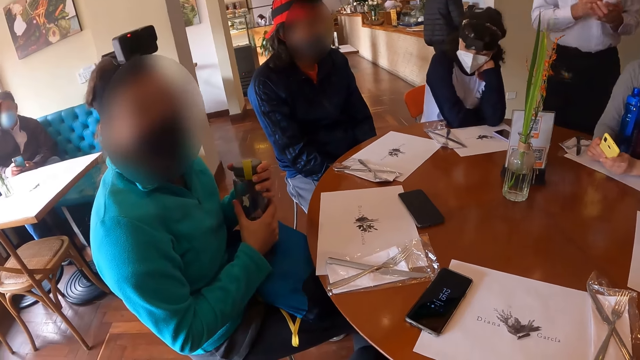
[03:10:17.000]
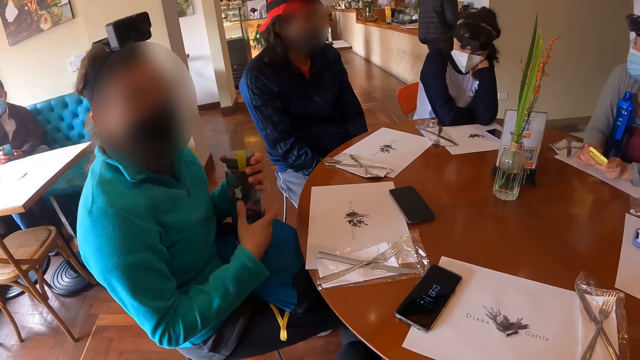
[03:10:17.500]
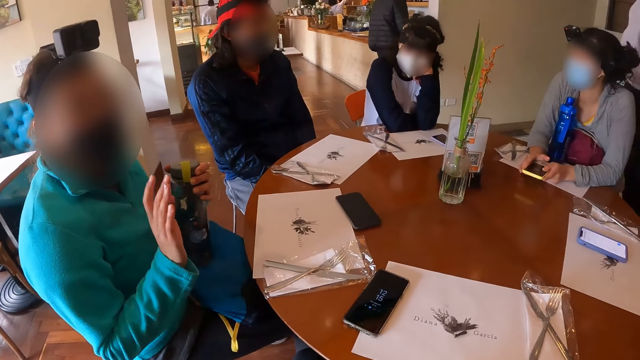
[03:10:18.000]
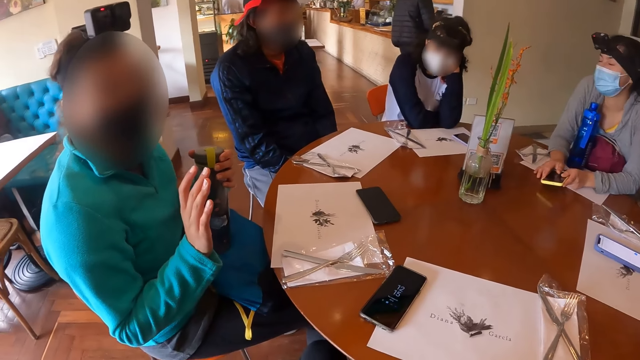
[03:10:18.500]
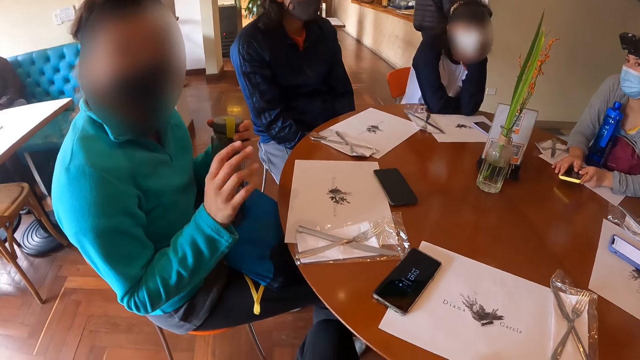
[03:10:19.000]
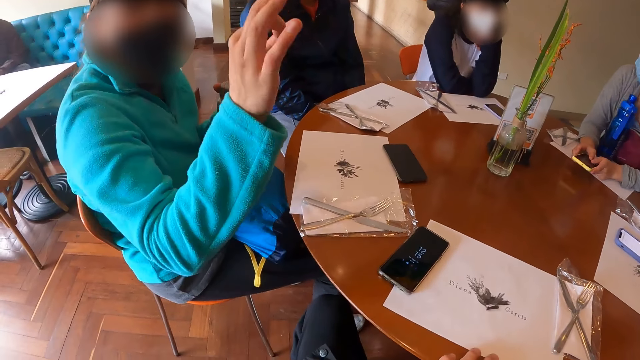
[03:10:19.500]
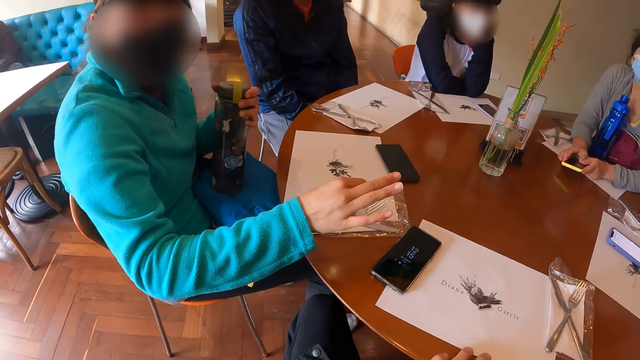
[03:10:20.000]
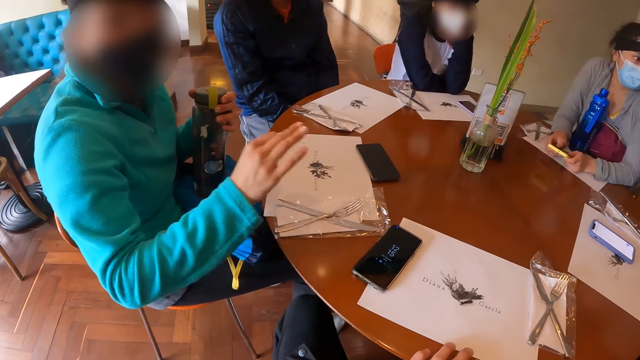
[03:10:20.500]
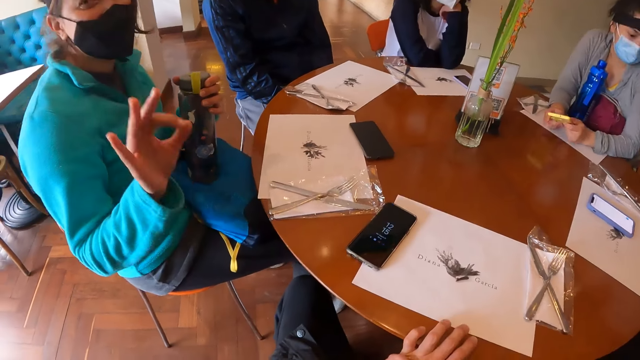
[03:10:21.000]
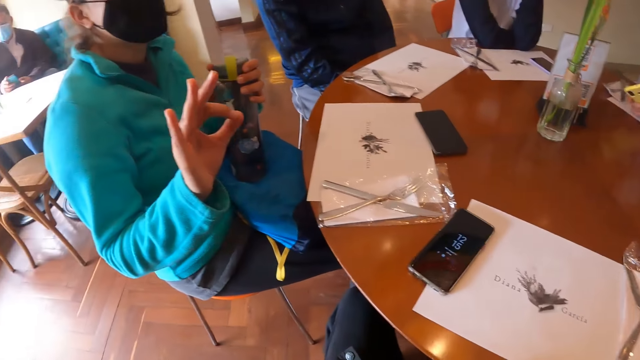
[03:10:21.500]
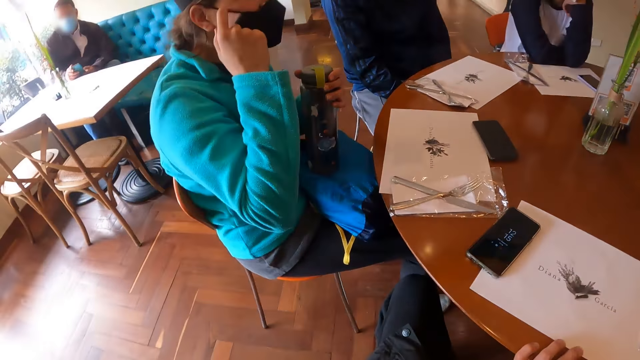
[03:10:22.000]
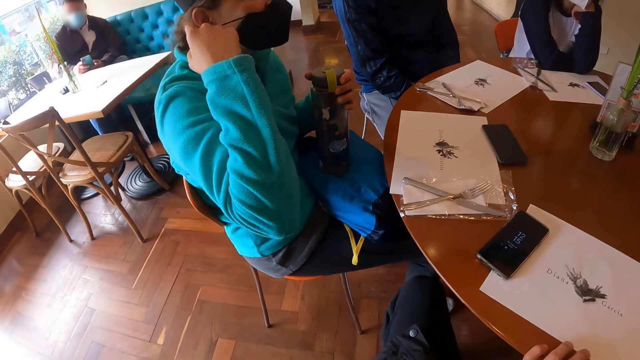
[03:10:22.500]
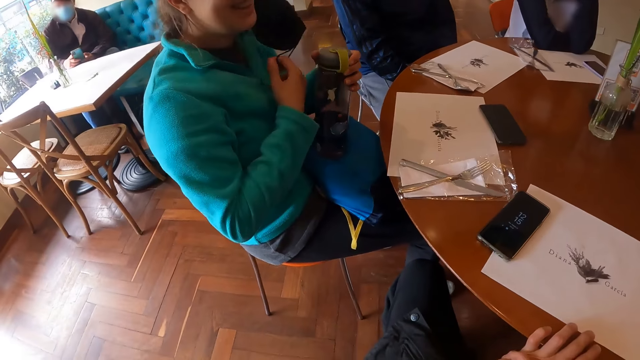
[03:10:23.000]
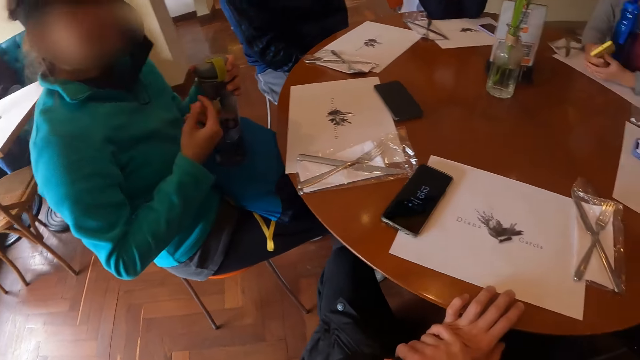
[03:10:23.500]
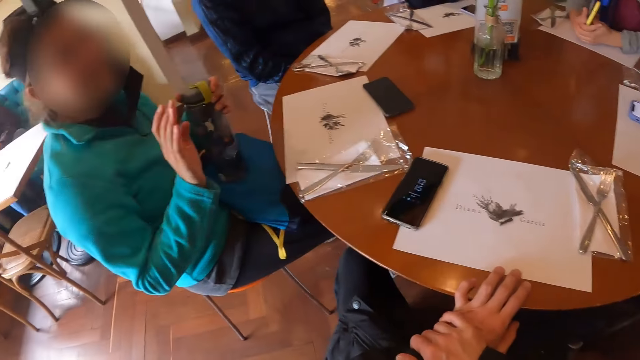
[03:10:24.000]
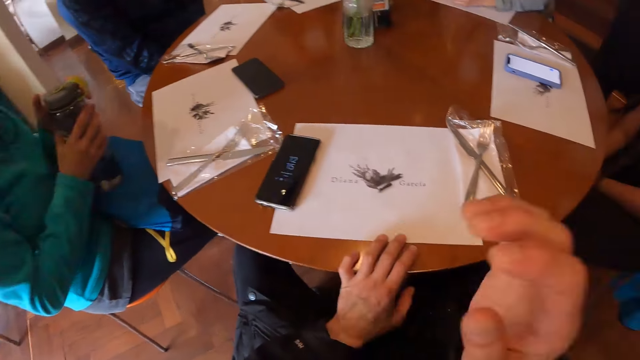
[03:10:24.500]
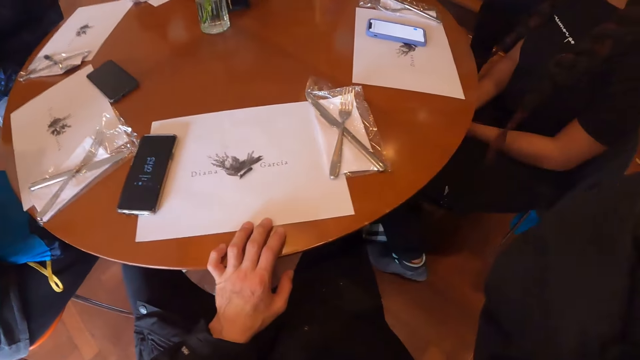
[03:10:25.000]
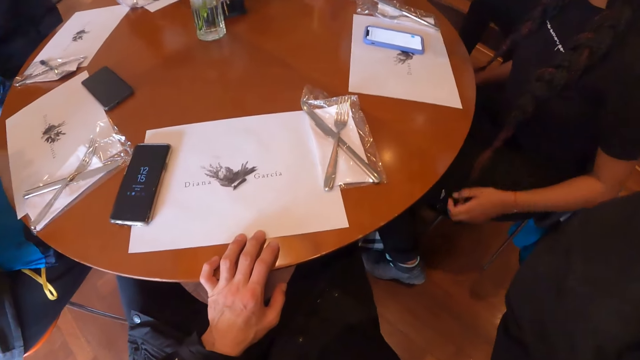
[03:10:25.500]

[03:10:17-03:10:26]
The camera wearer looks at a woman. They interact with the woman at the table. The woman makes gestures at the camera wearer with her right hand. A waiter walks towards another woman. The first woman removes her face mask with her right hand finger. She makes gestures at the camera wearer with her right hand. The camera wearer touches their face with their left hand. They lift their right hand.

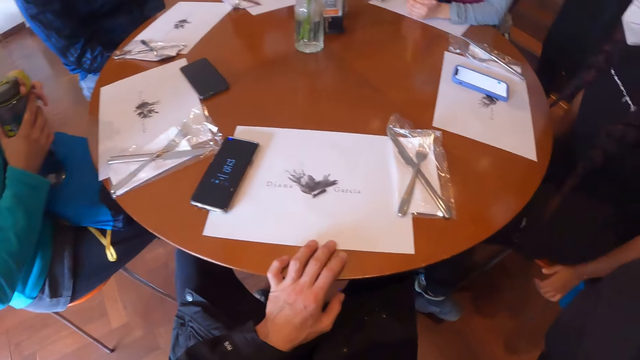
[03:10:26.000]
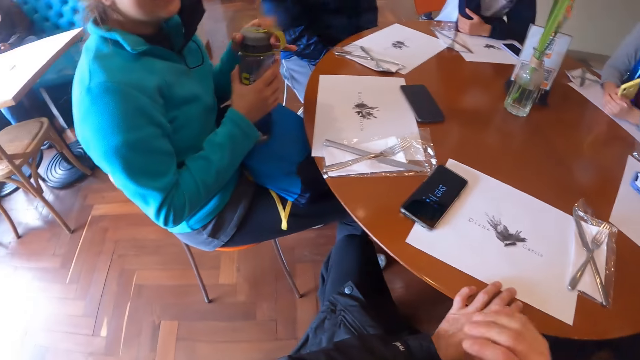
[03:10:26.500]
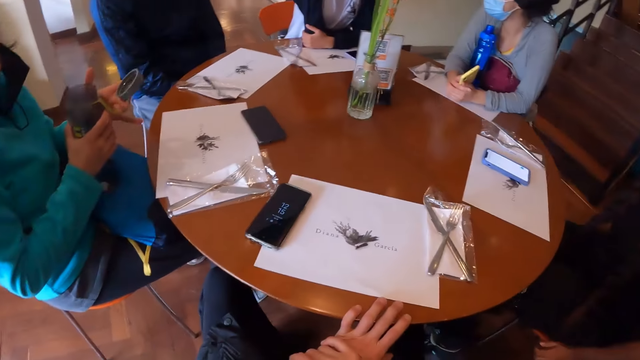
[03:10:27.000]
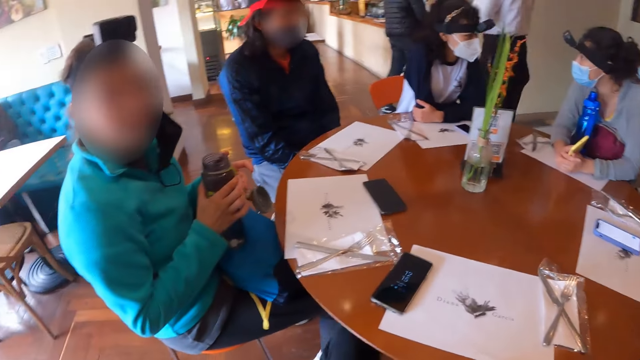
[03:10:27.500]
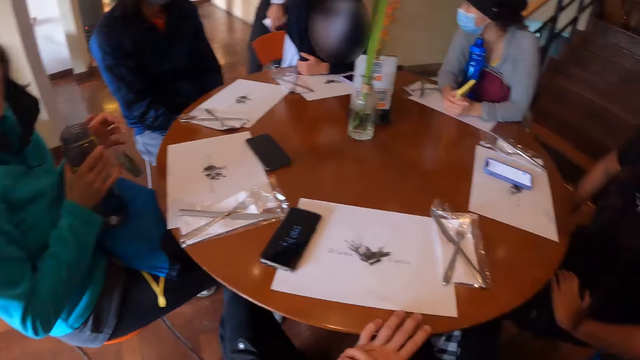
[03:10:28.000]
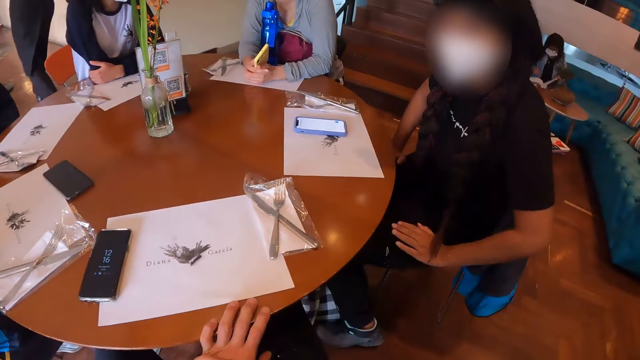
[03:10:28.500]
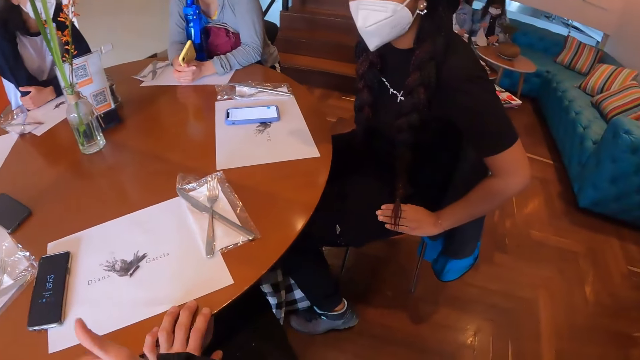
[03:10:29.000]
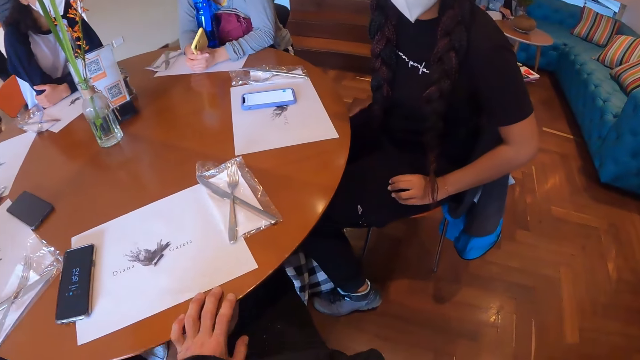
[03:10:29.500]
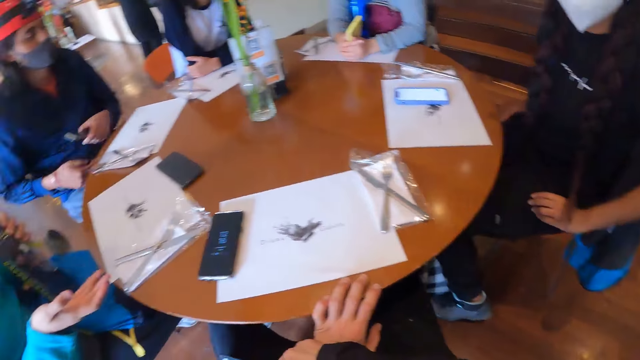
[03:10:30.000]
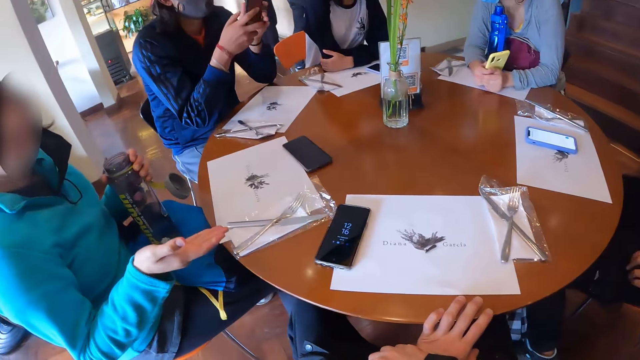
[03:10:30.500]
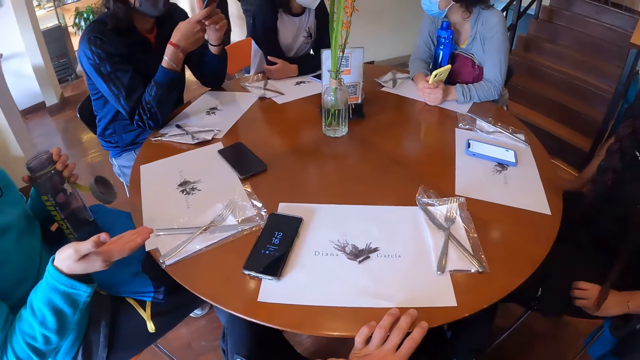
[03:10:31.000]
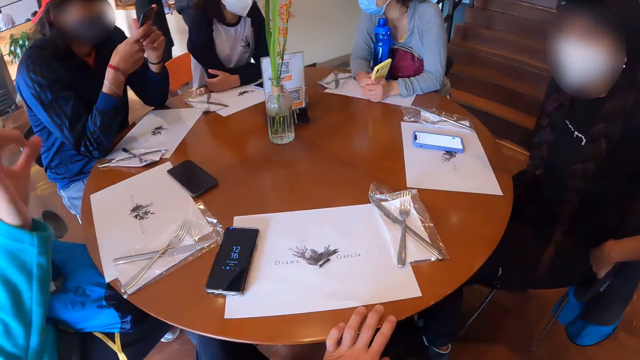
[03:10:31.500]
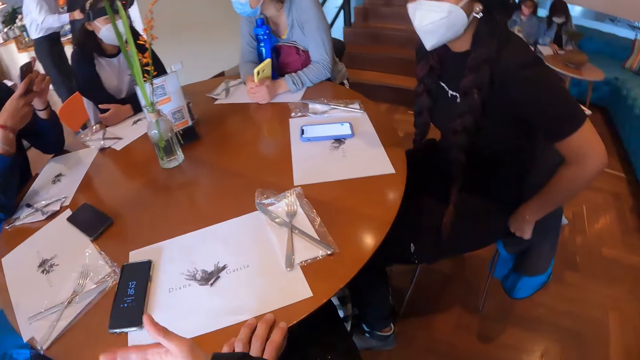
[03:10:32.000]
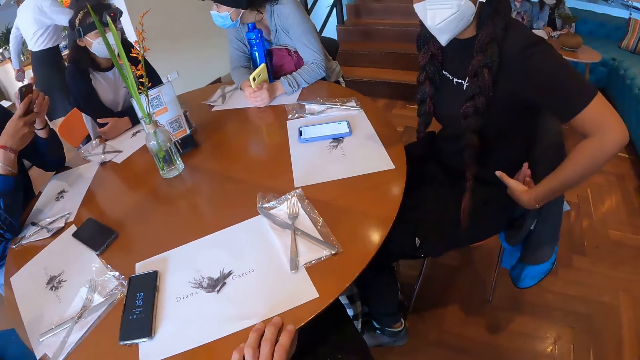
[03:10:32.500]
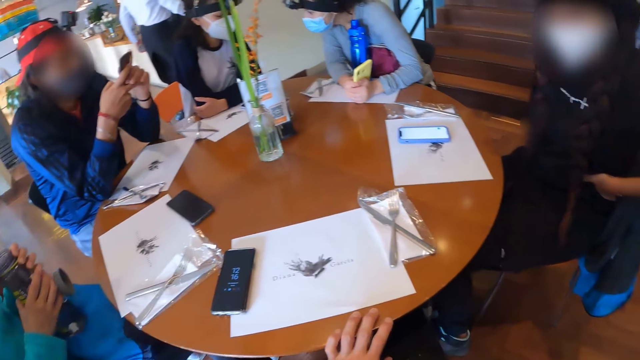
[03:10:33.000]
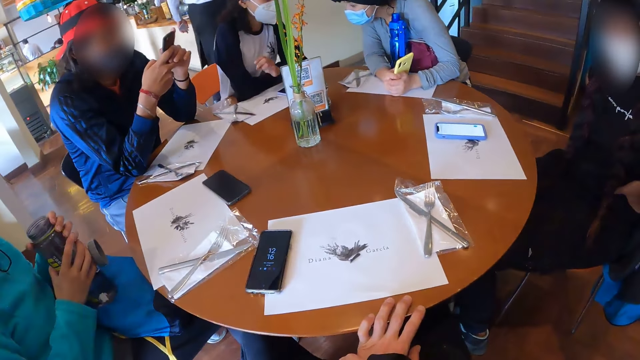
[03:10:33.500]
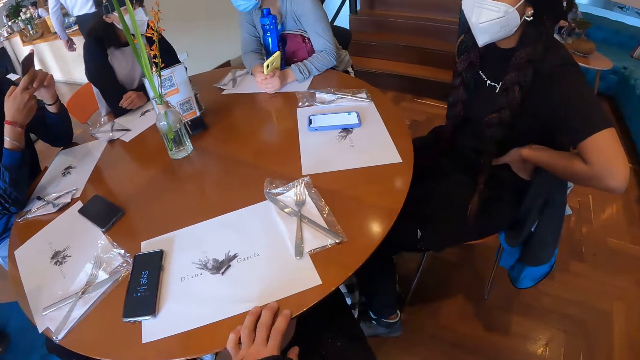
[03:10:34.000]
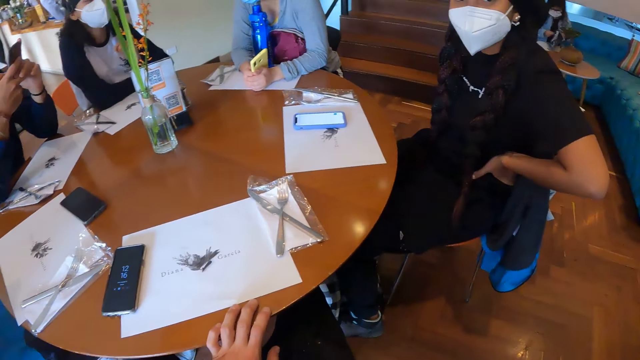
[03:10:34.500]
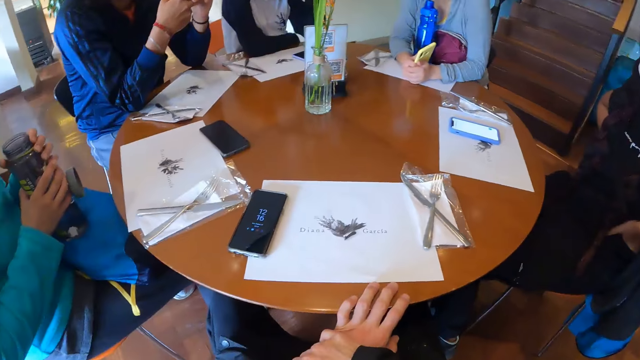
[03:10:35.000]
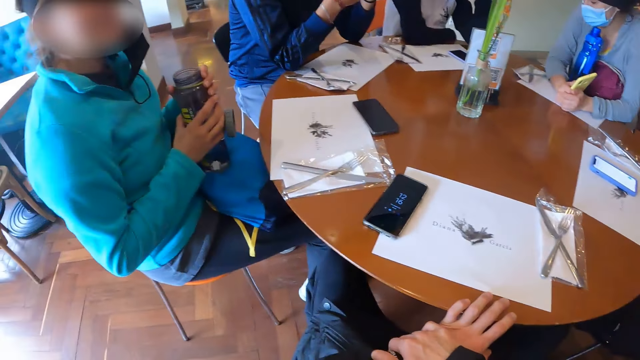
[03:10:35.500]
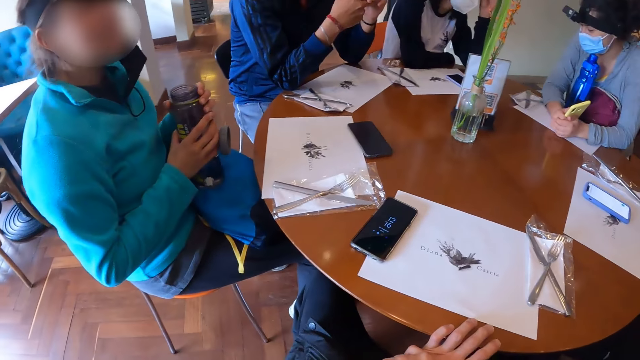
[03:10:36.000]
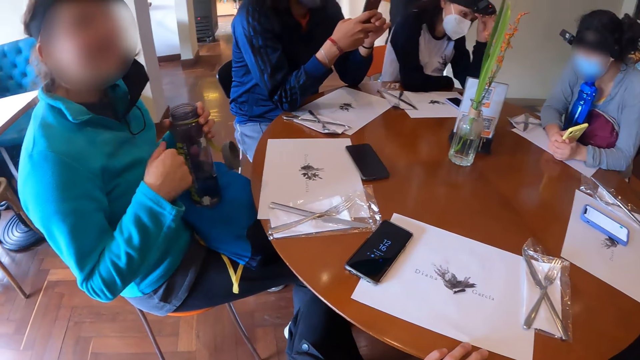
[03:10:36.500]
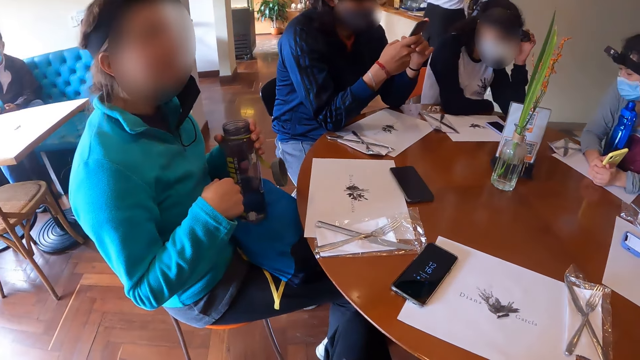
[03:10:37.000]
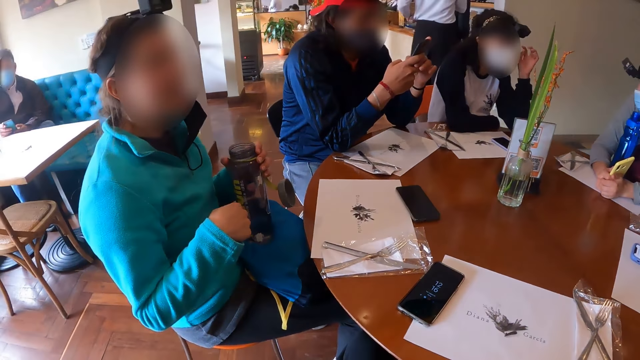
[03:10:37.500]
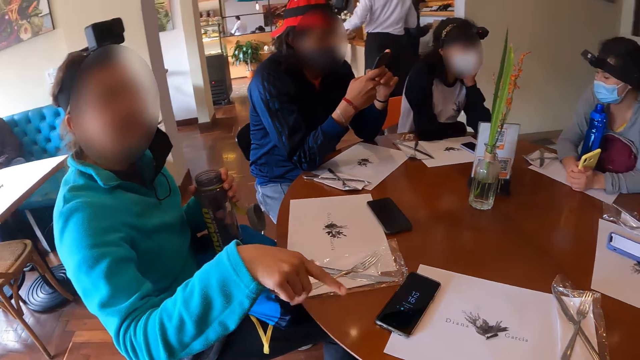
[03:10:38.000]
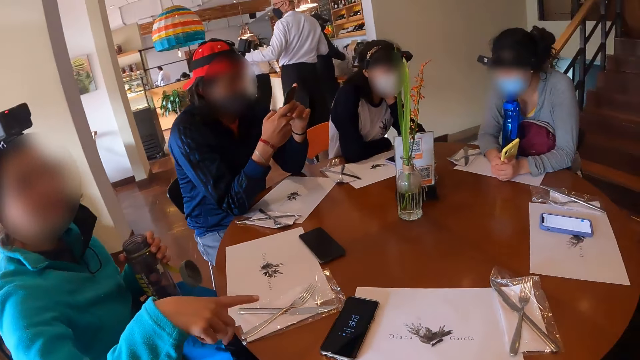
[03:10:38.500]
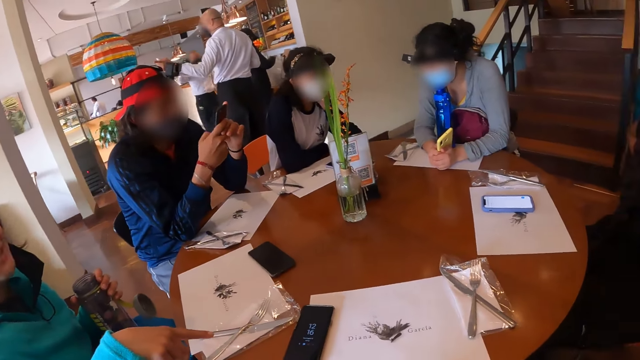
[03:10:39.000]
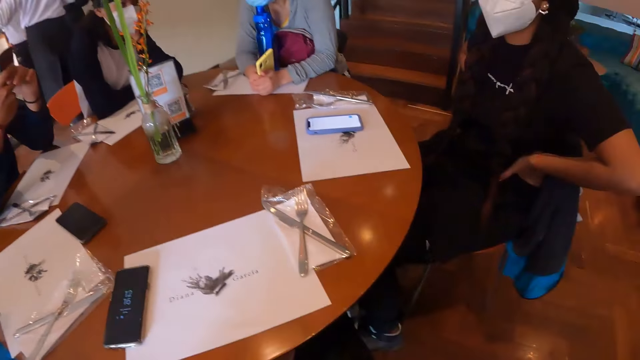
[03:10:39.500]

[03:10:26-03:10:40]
A woman adjusts the table with both hands. Another woman opens the water bottle with her left hand. The camera wearer looks around the table. A third woman interacts with a fourth woman at the table. A waiter walks forward. The camera wearer interacts with the second woman and the first woman at the table. He looks at another woman. The second woman makes gestures at the camera wearer with her right hand. A man holds the phone in his left hand. Another woman operates the phone with both hands. Another woman leans on the table. Another woman holds her waist. The camera wearer makes gestures with his right hand. Another woman leans on the table. The camera wearer looks around the table. The second woman makes gestures at the camera wearer with her right hand. The fourth woman touches her neck with her left hand.
